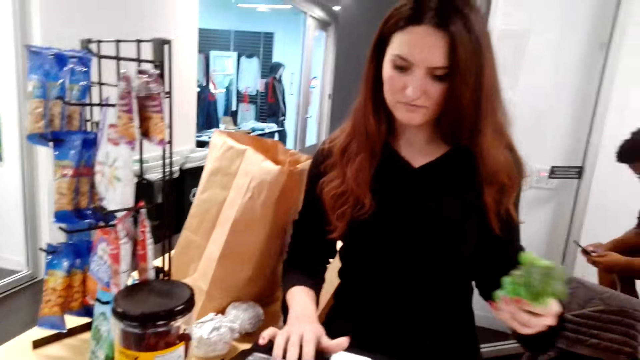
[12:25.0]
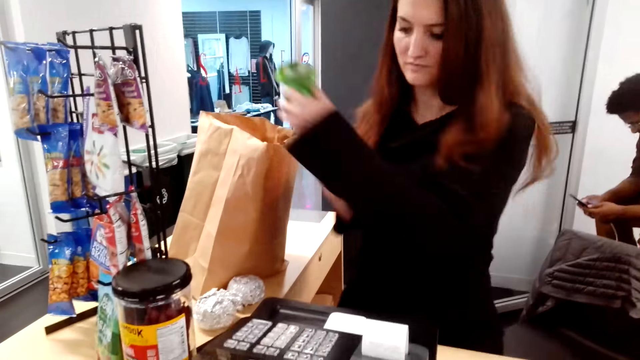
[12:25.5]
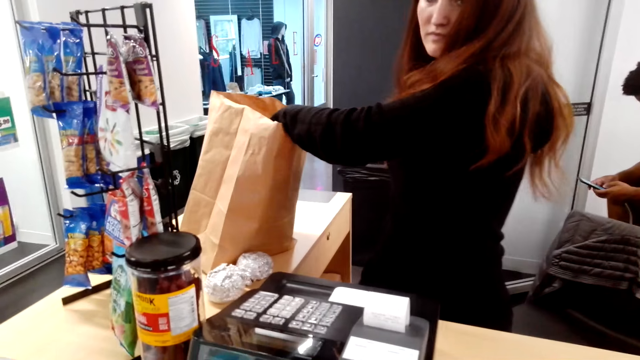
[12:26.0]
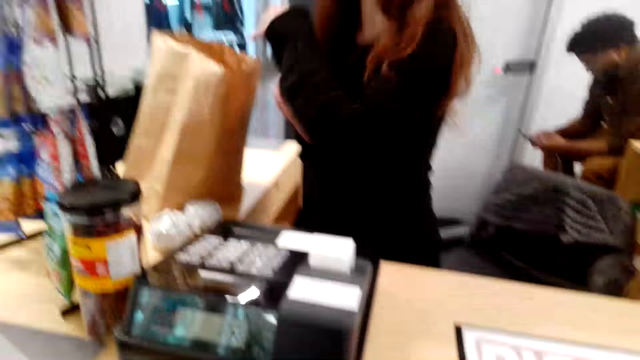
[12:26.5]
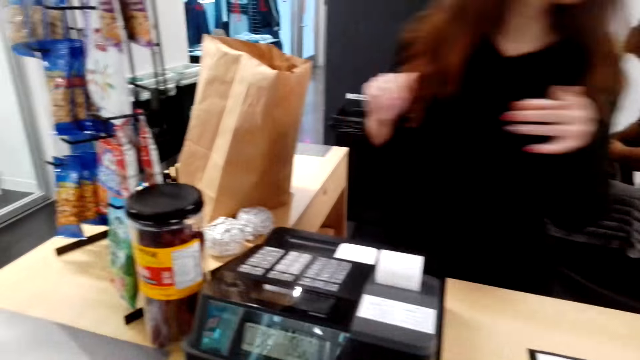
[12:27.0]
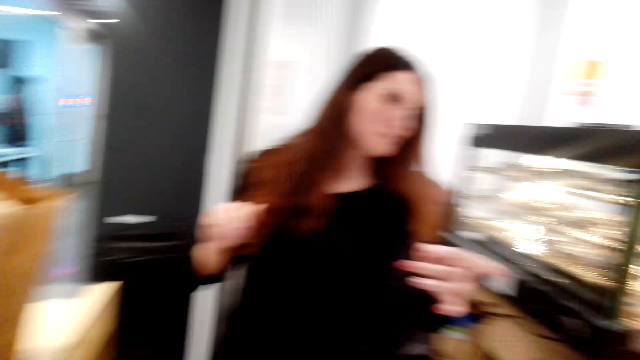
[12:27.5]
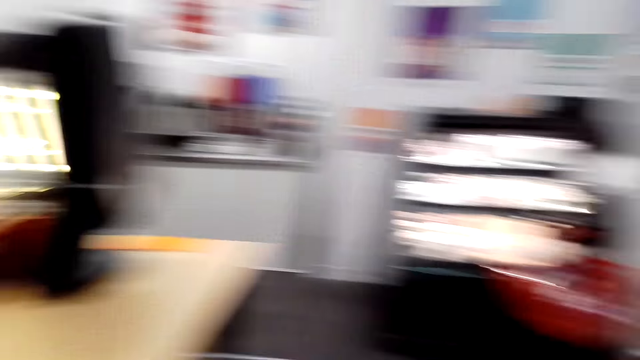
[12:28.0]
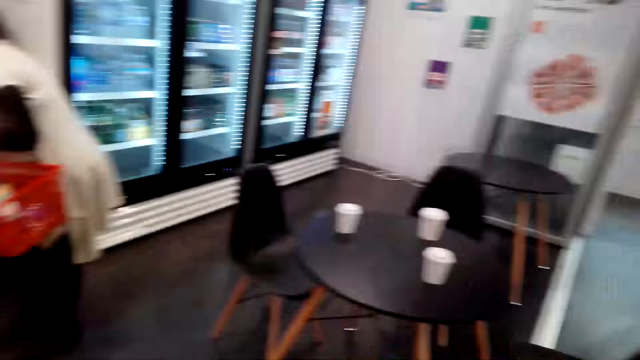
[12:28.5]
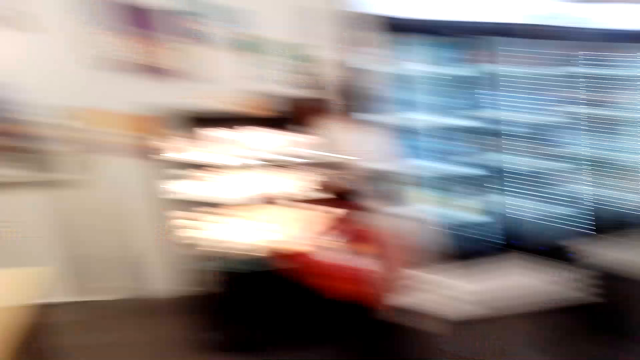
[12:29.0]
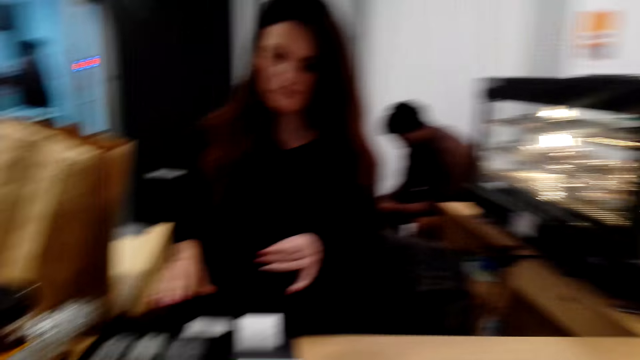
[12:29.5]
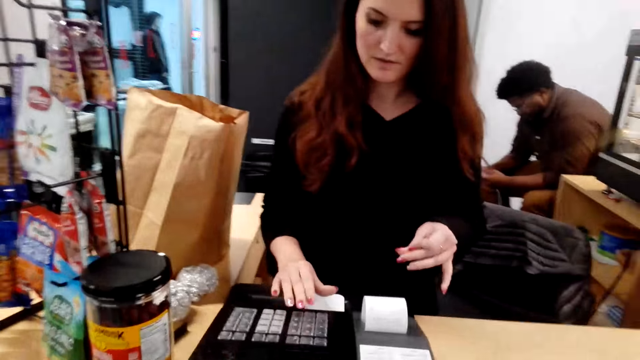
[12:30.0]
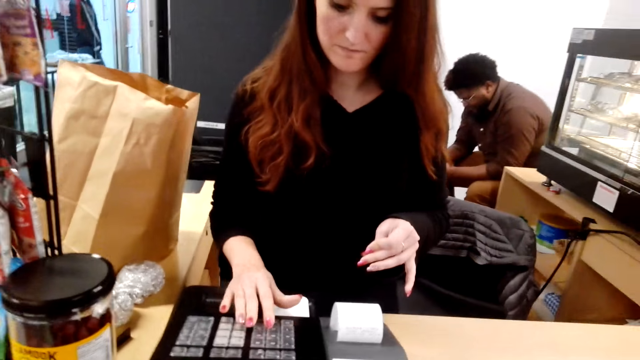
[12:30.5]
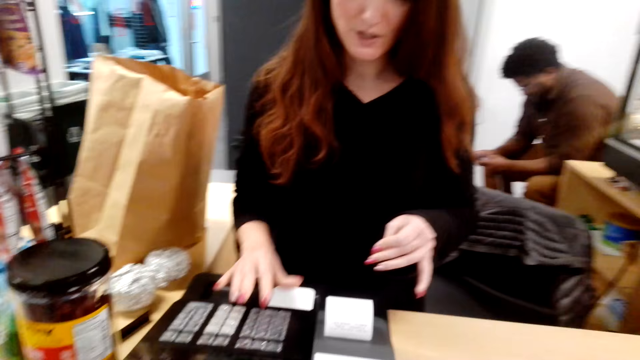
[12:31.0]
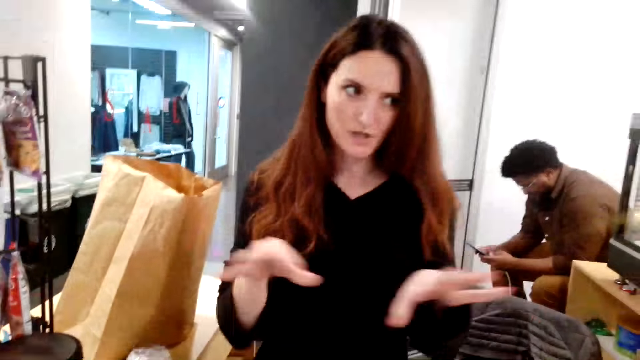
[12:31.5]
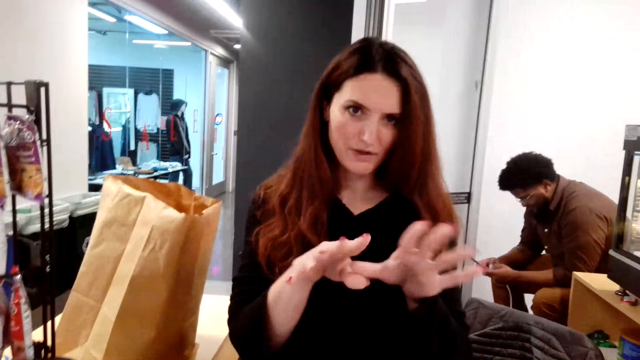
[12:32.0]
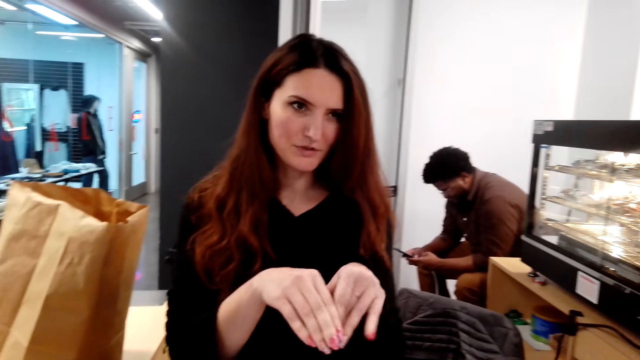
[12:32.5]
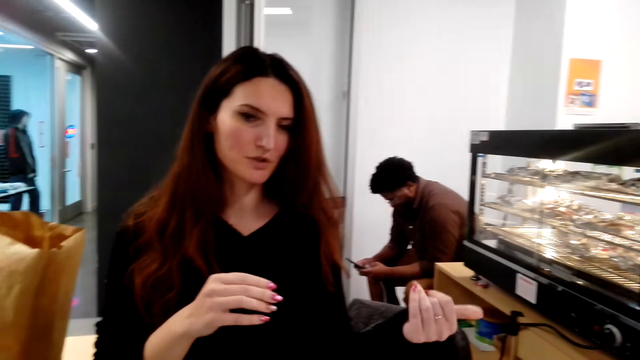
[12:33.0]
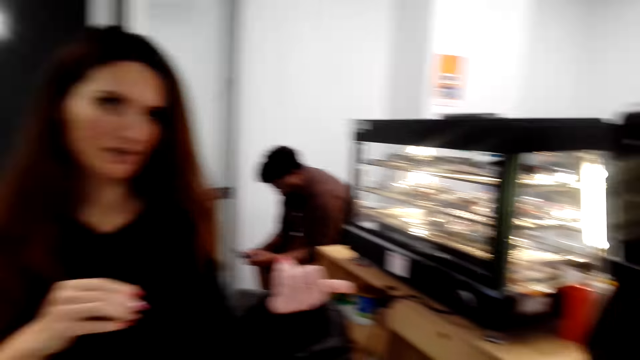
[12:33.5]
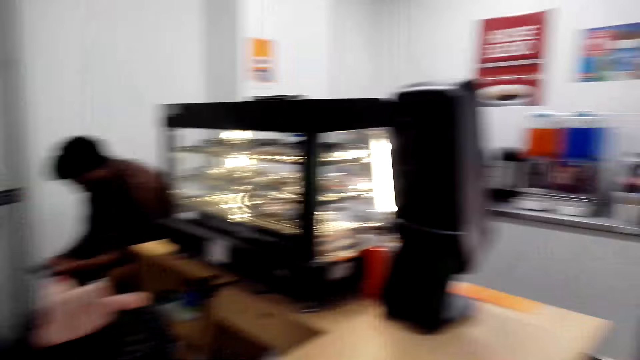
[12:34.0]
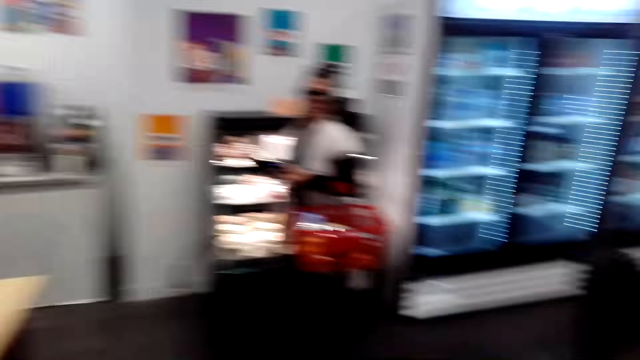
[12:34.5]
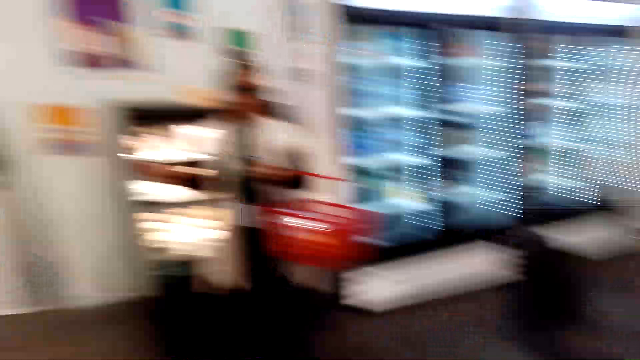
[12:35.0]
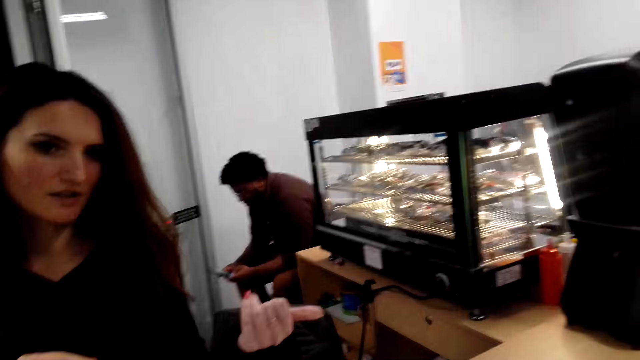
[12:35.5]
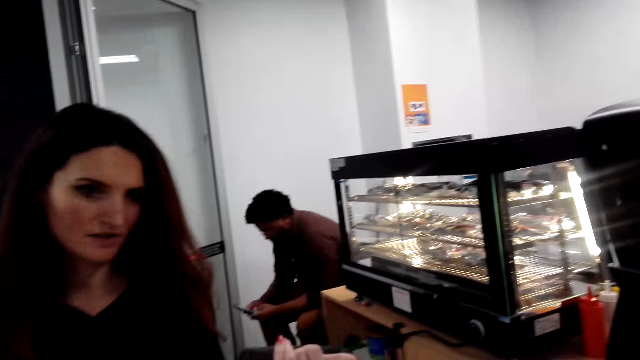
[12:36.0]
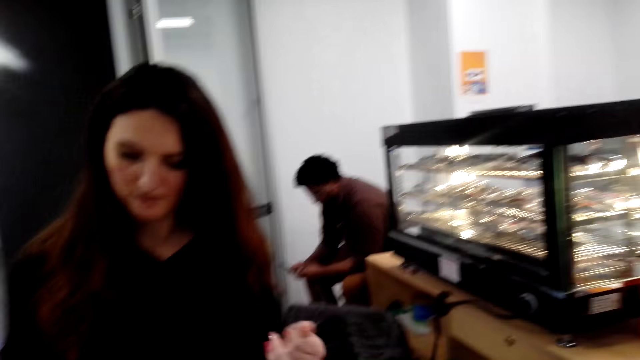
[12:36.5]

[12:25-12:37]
A person operates a computer and puts the grapes in a carrier bag. The camera wearer interacts with the person. The person converses with the camera wearer. The camera wearer looks around the grocery shop. They interact with the person. The person operates the computer and does hand movements. The camera wearer converses with the person.

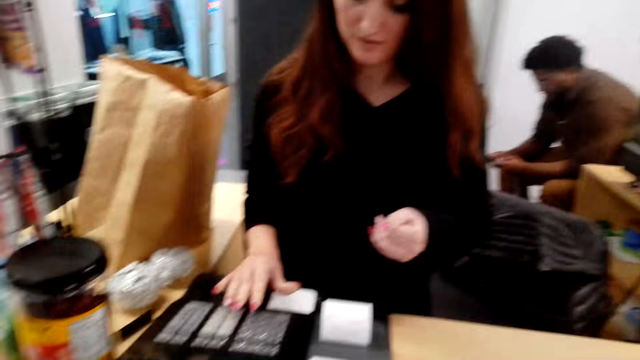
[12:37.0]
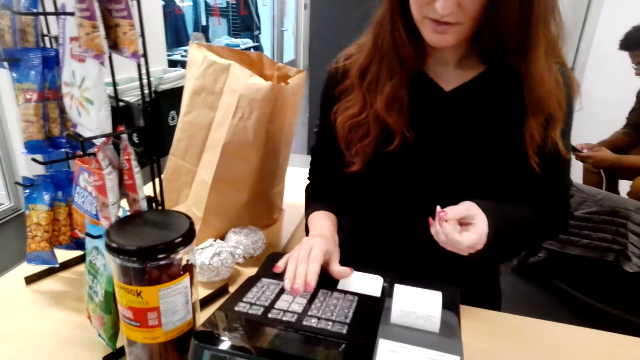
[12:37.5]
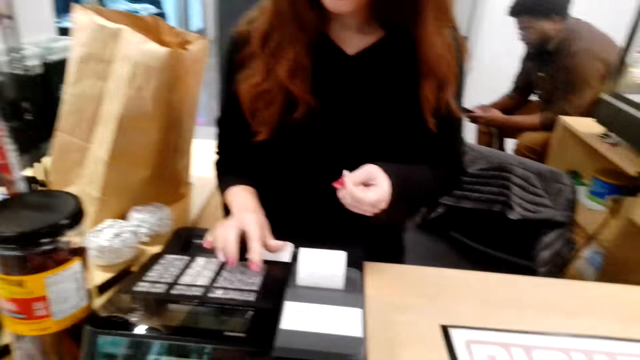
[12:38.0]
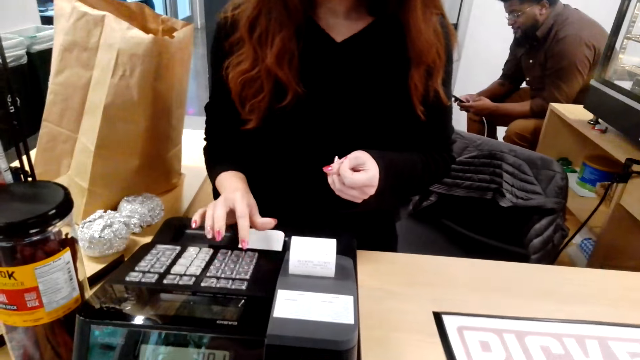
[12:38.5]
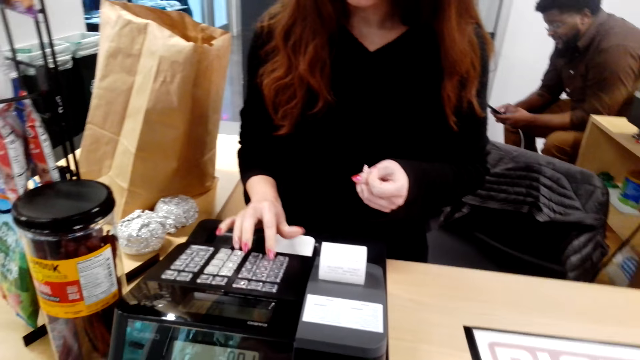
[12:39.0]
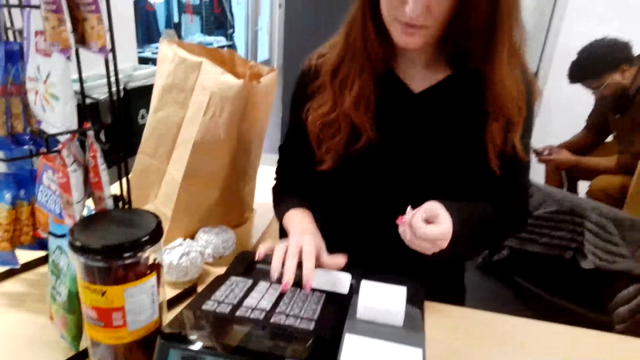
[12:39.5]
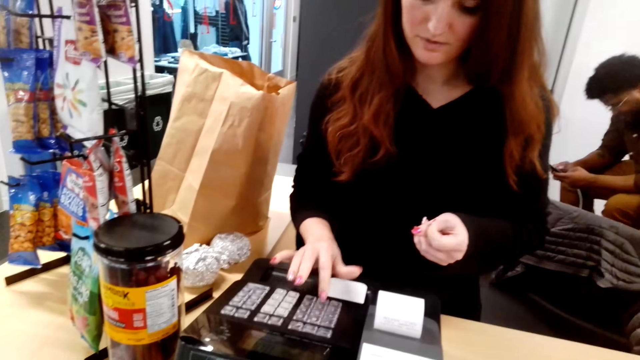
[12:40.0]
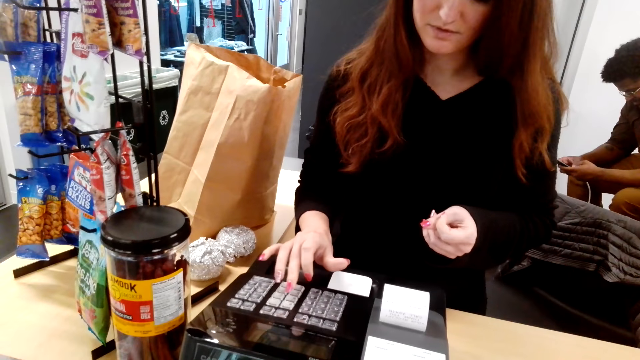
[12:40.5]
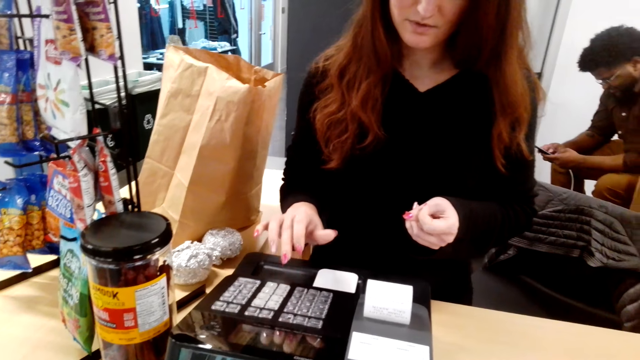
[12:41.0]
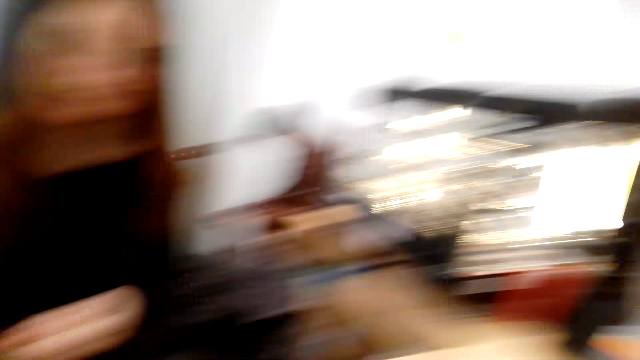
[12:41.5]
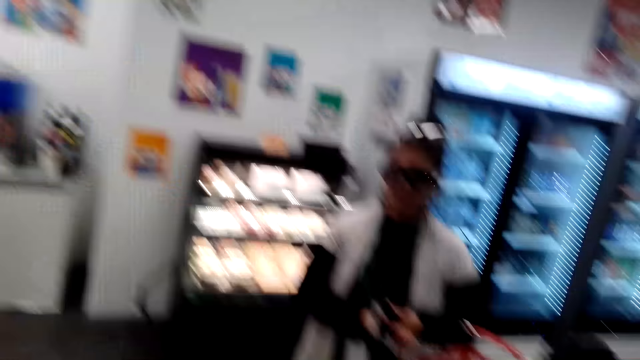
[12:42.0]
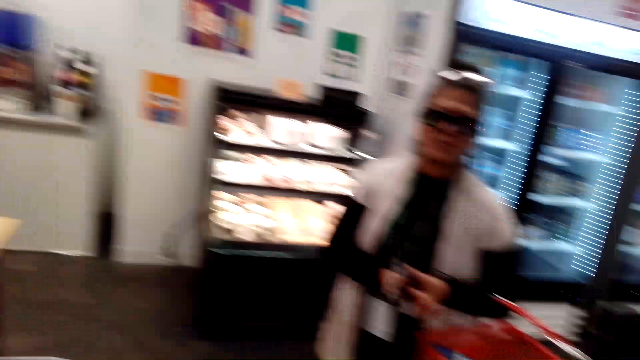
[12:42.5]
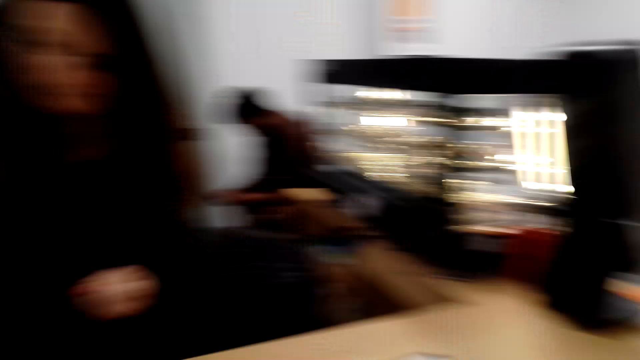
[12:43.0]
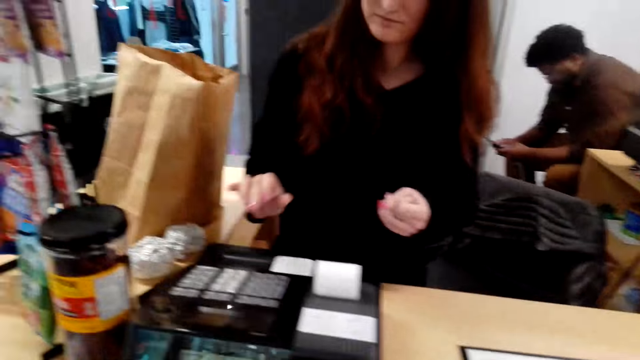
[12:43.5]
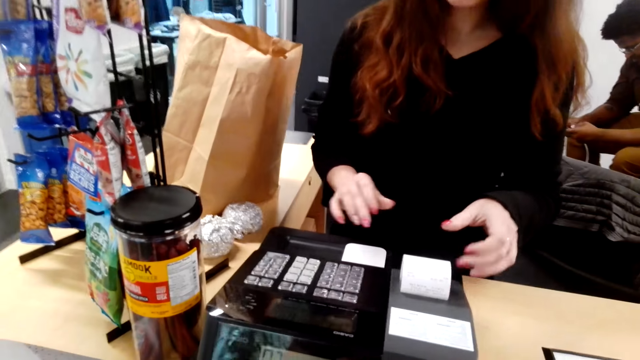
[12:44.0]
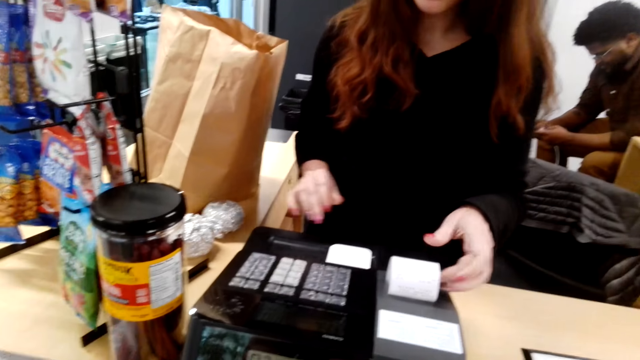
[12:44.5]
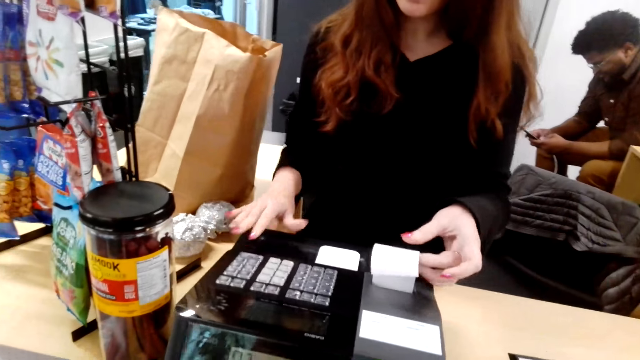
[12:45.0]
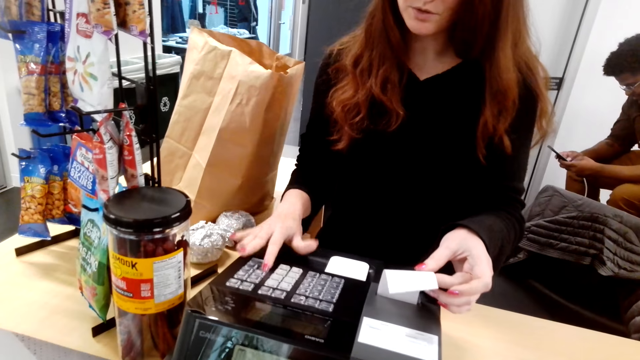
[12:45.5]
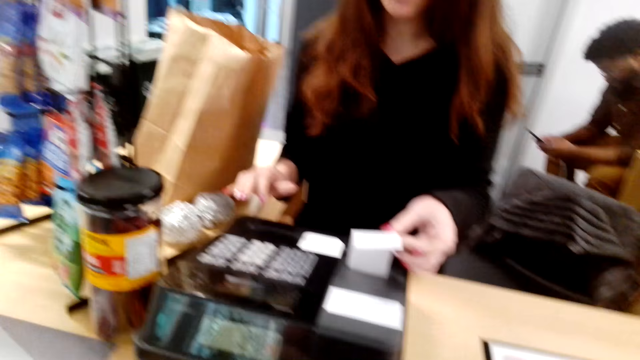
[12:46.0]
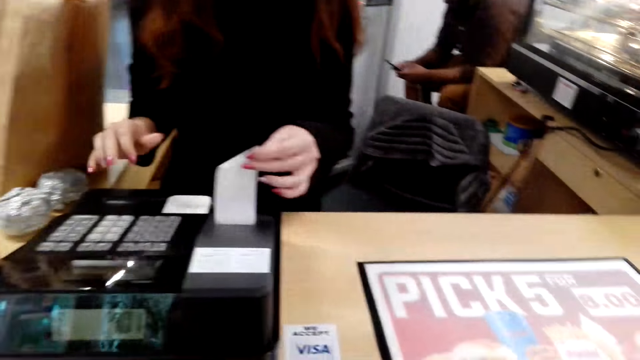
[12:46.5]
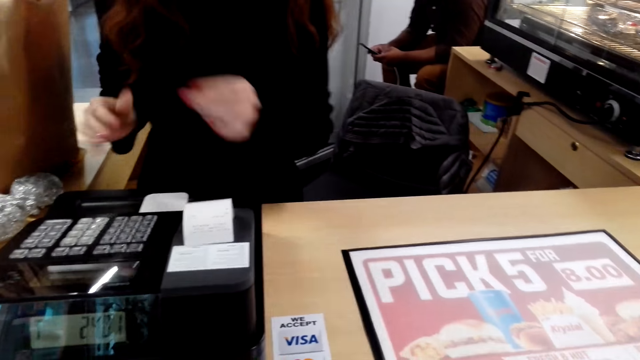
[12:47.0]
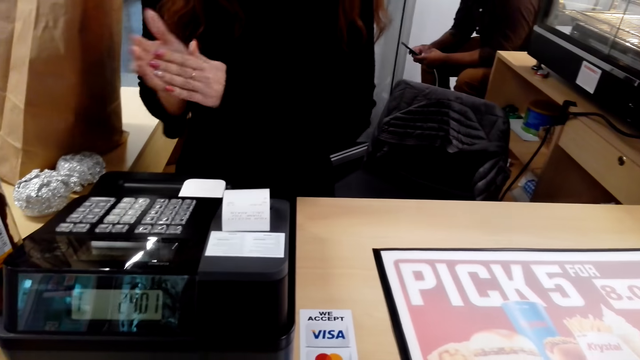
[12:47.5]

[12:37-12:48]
A person converses with the camera wearer. Another person converses with the camera wearer. The camera wearer looks around and interacts with the other person. The first person operates a computer and touches the receipt. The camera wearer takes the receipt.
